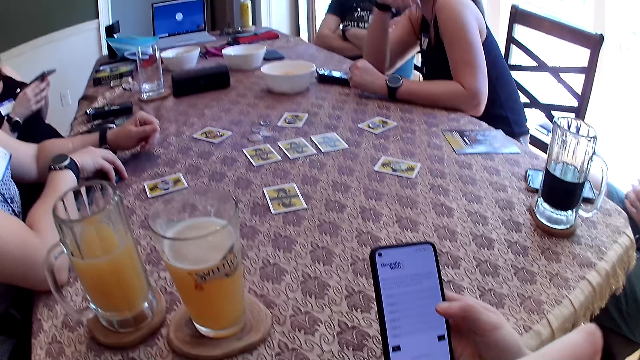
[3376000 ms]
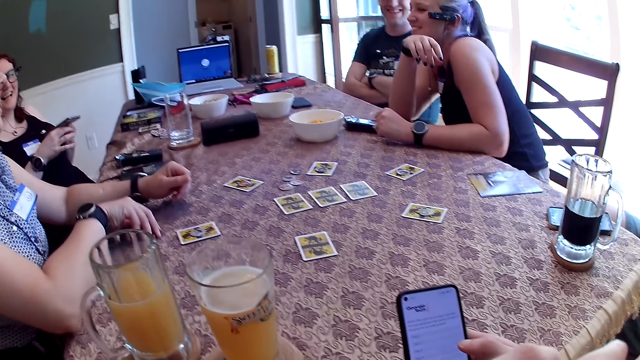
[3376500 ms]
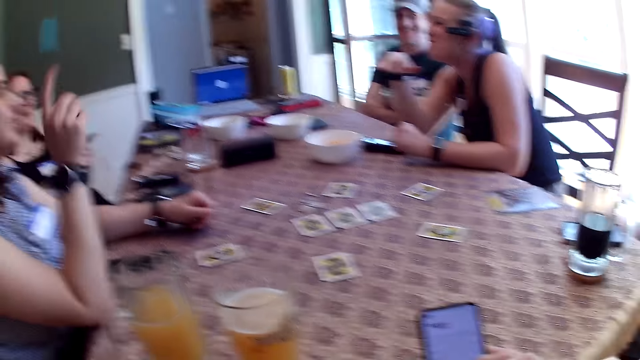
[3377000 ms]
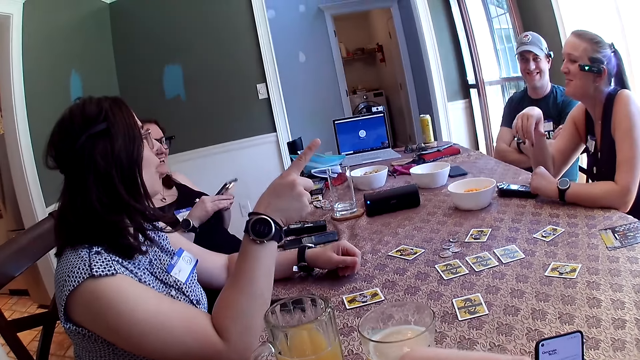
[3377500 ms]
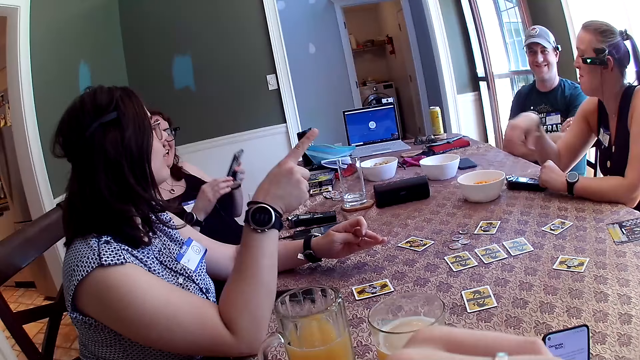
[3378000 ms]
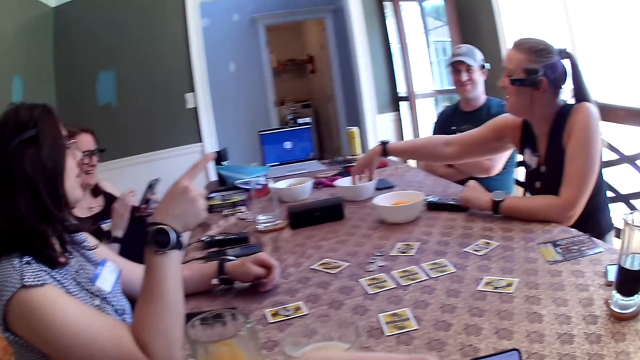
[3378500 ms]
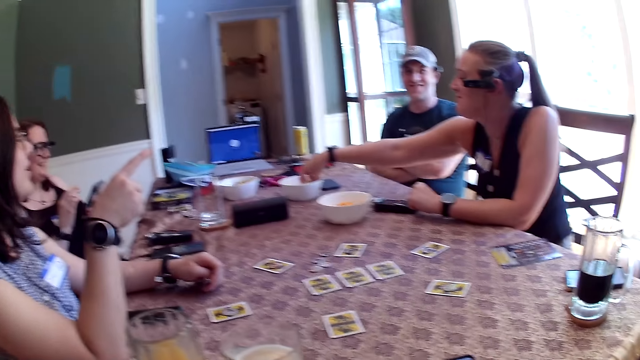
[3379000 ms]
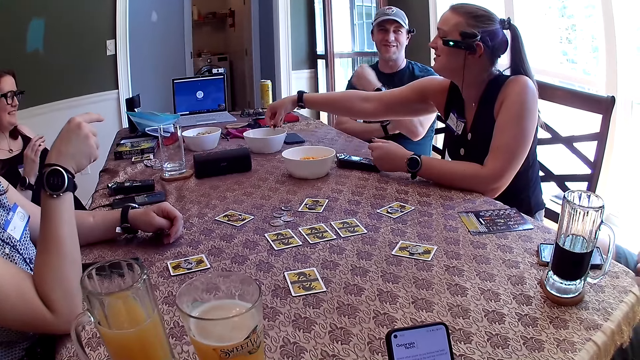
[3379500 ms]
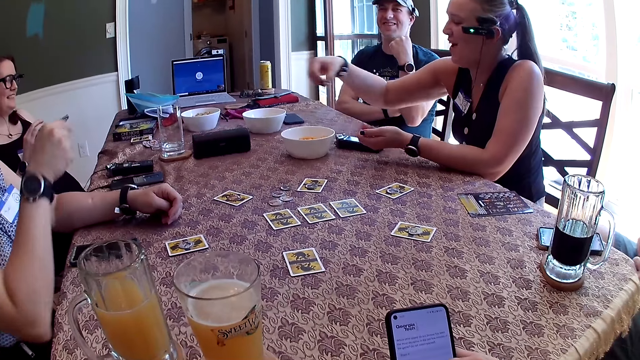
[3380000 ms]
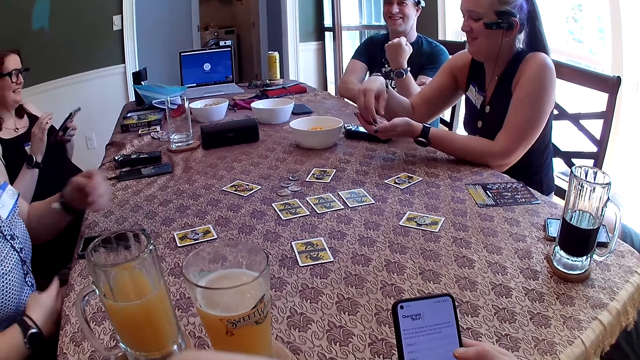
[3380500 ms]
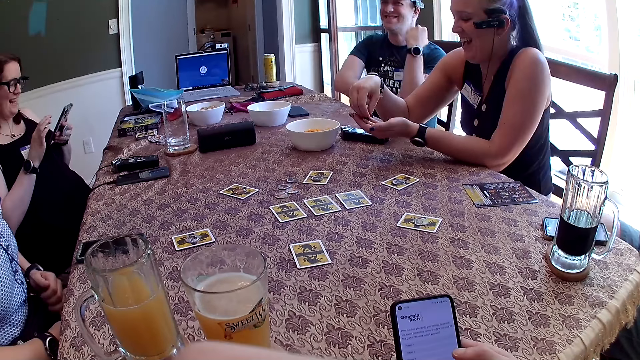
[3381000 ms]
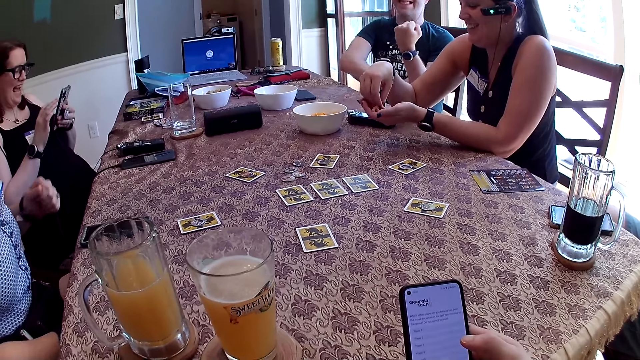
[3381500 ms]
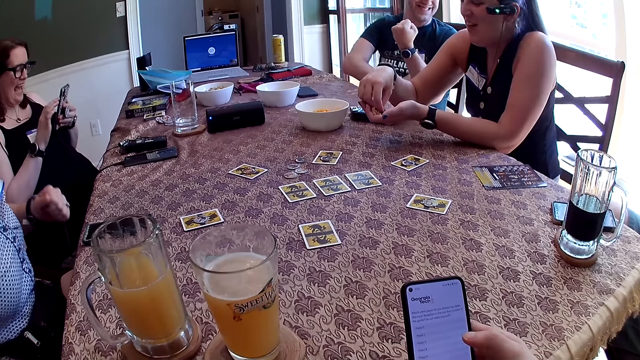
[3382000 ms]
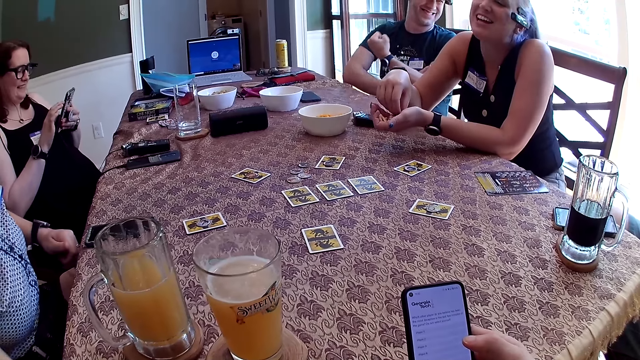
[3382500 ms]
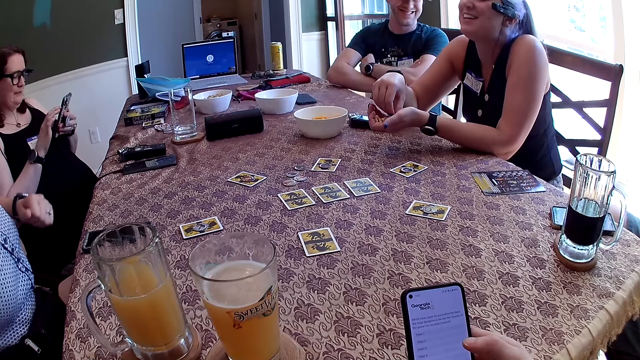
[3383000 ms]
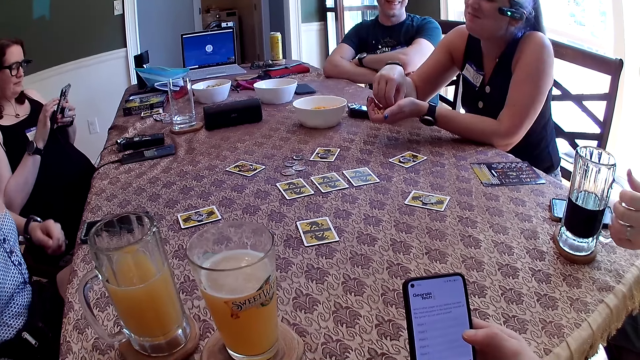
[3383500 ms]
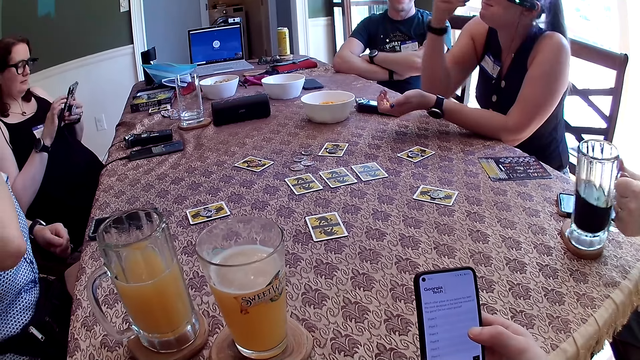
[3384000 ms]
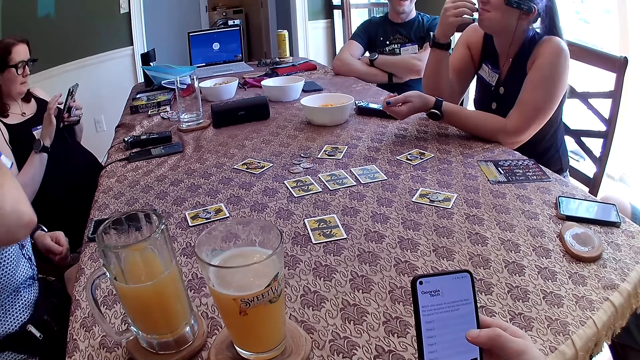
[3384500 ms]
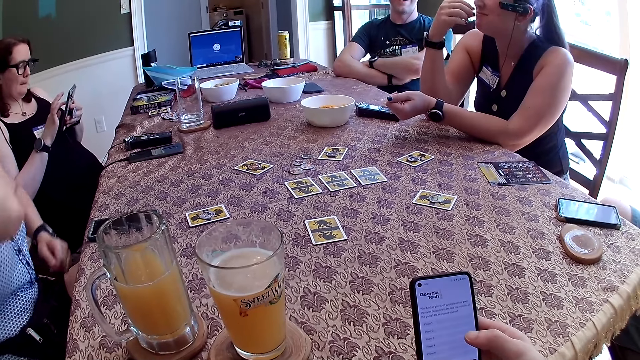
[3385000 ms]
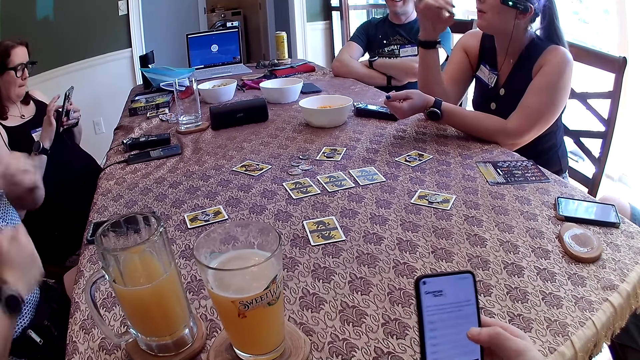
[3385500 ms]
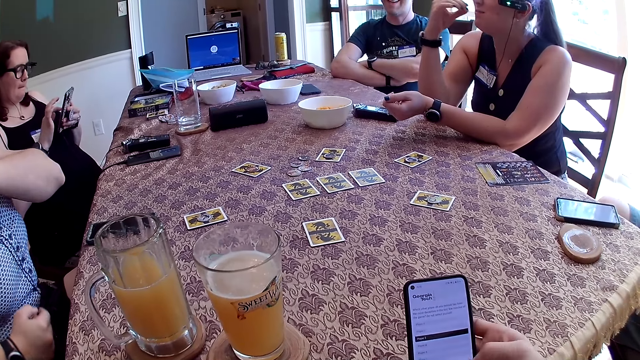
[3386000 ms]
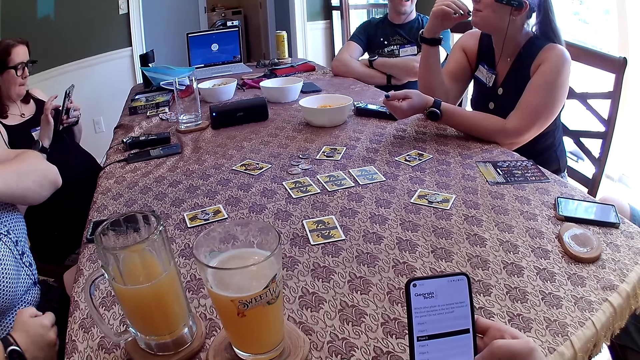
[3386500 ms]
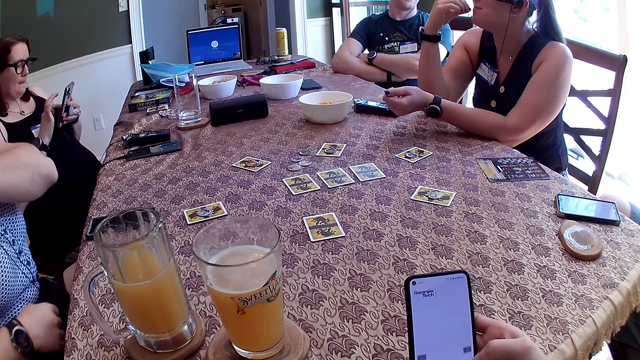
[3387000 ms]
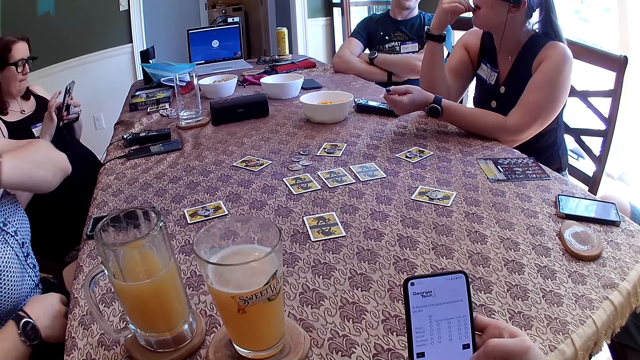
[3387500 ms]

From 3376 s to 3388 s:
A woman points a finger. Another woman takes a cracker or snacks from the plate on the table with her right hand. The second woman puts the snacks on her left hand. A man talks. The second woman passes the cracker on her left hand to her right hand. The first woman lowers her hand. The second woman picks up the snacks. Another man picks up a glass. A third man folds his hands. The first woman adjusts her clothes. The second woman eats from the cracker on her left palm with her right hand. The second woman points a finger.

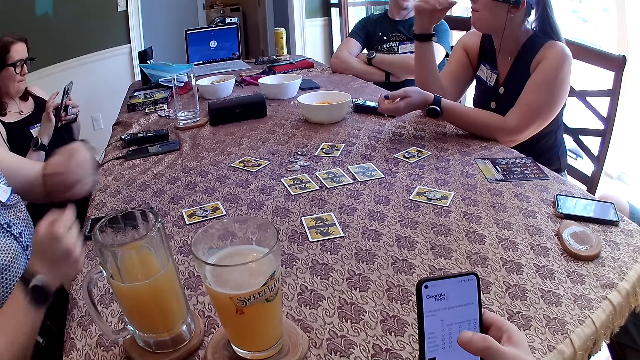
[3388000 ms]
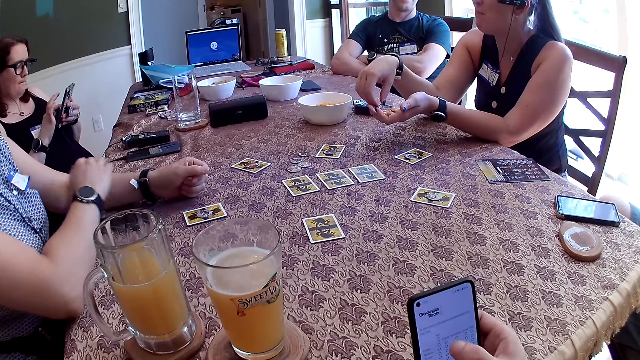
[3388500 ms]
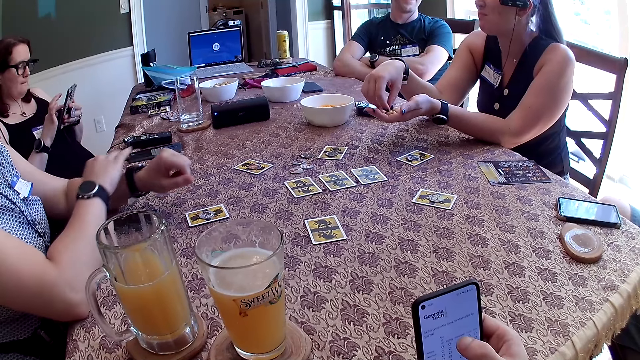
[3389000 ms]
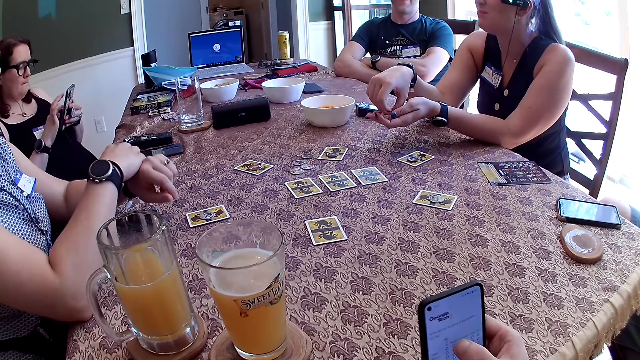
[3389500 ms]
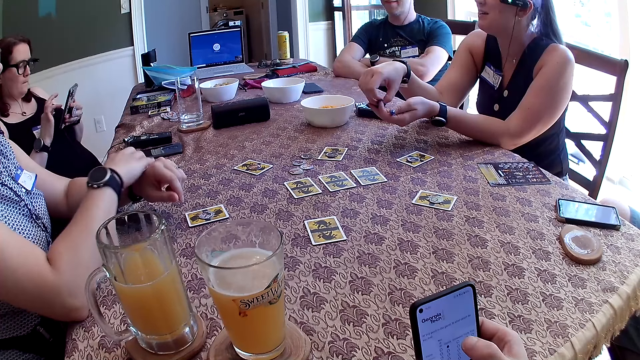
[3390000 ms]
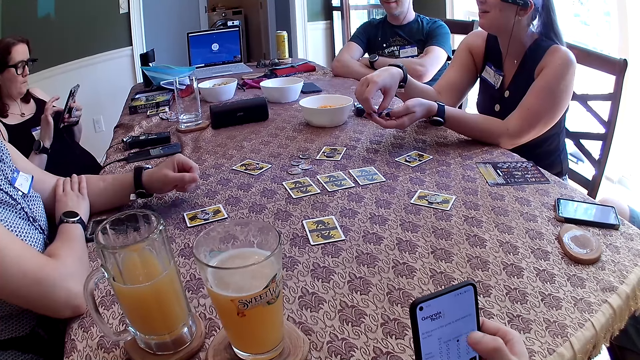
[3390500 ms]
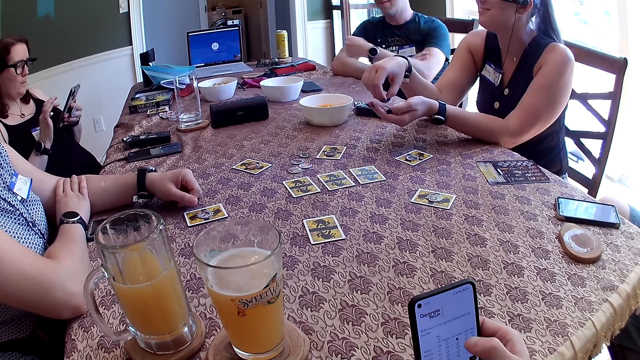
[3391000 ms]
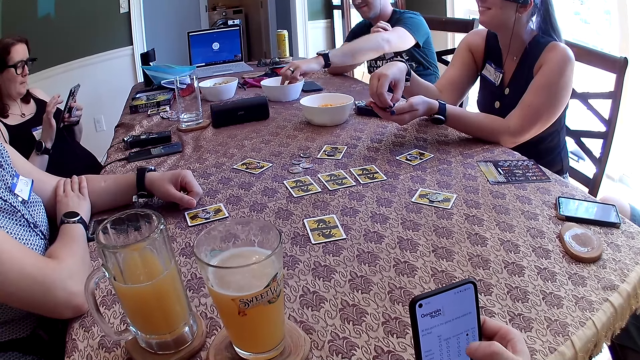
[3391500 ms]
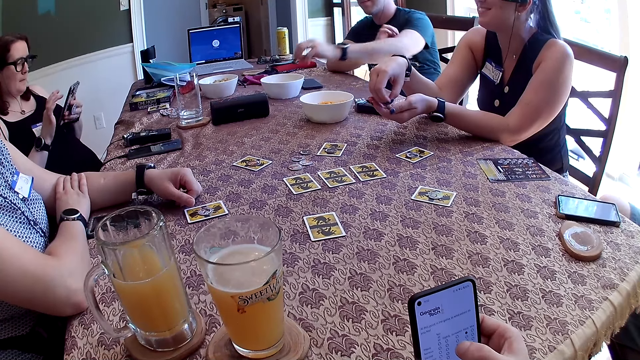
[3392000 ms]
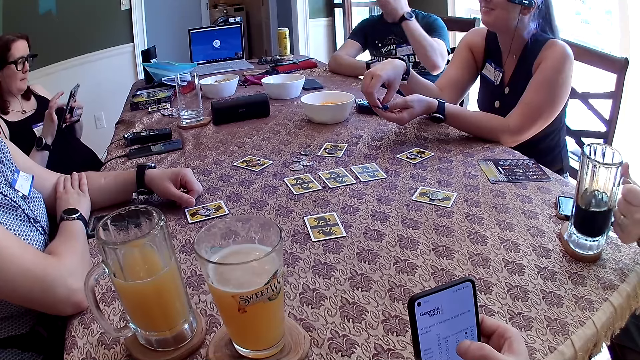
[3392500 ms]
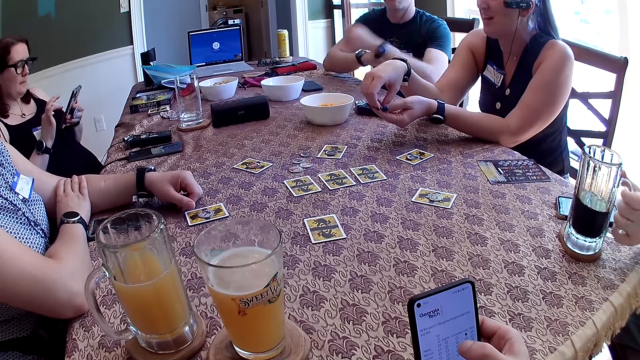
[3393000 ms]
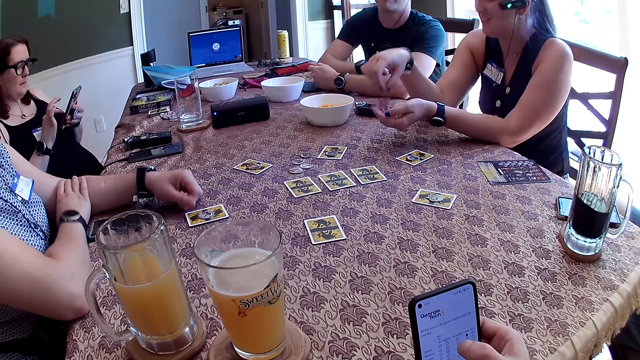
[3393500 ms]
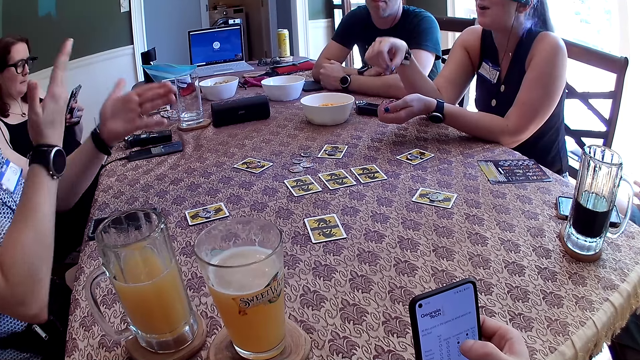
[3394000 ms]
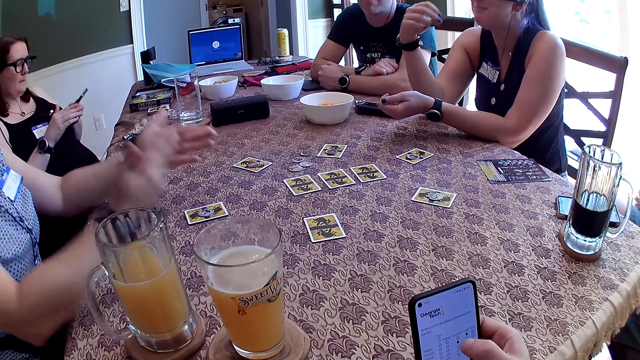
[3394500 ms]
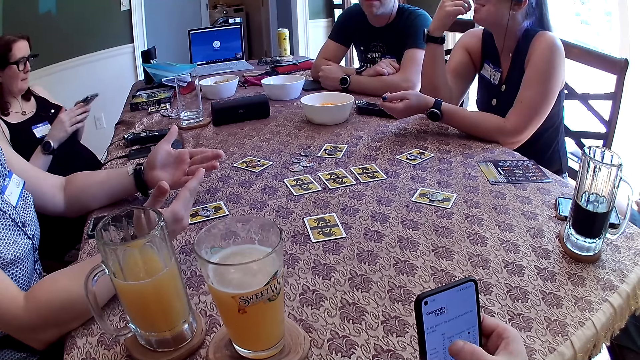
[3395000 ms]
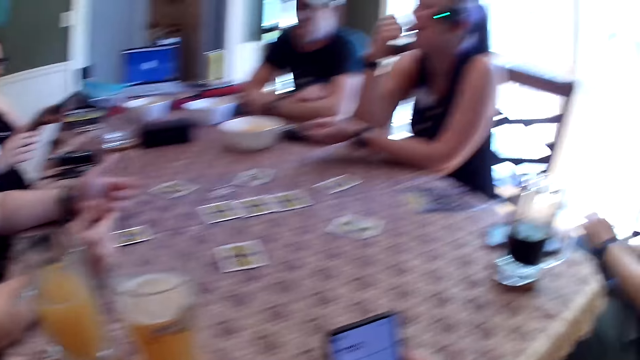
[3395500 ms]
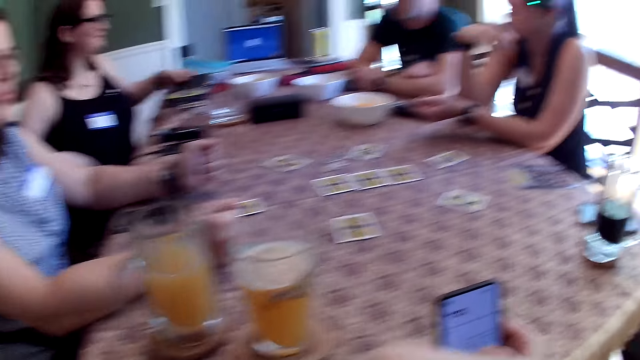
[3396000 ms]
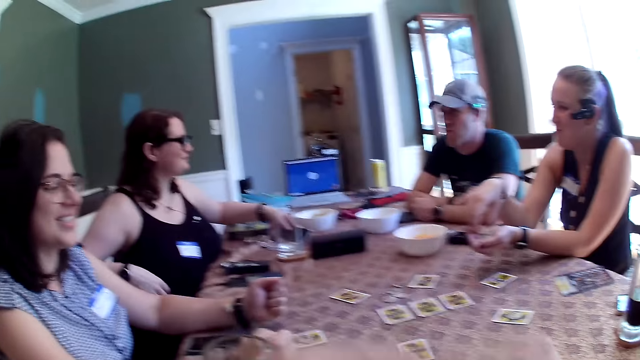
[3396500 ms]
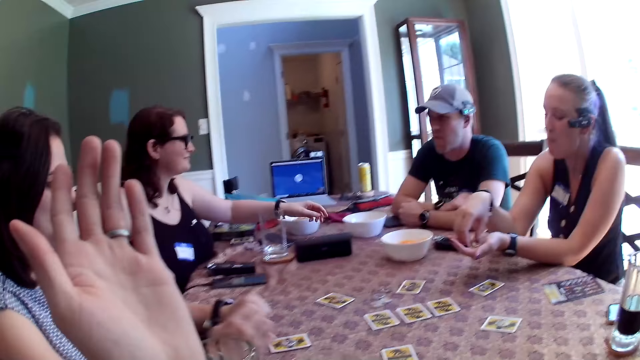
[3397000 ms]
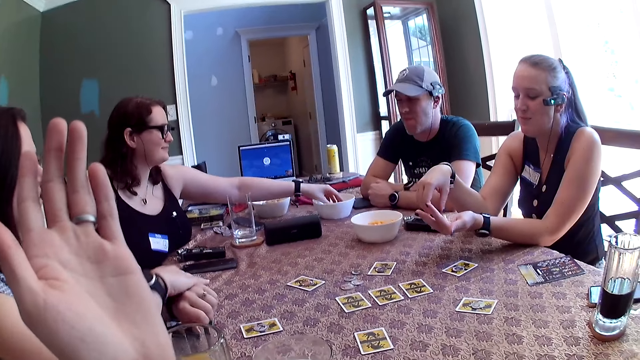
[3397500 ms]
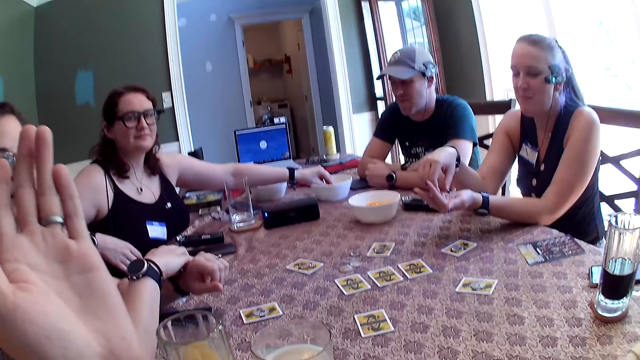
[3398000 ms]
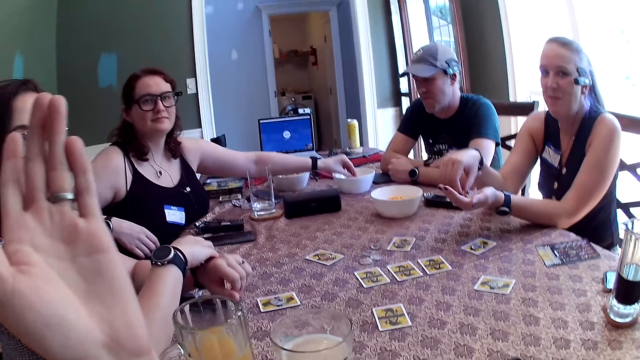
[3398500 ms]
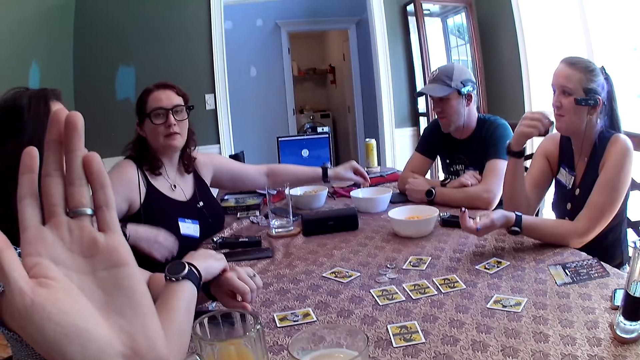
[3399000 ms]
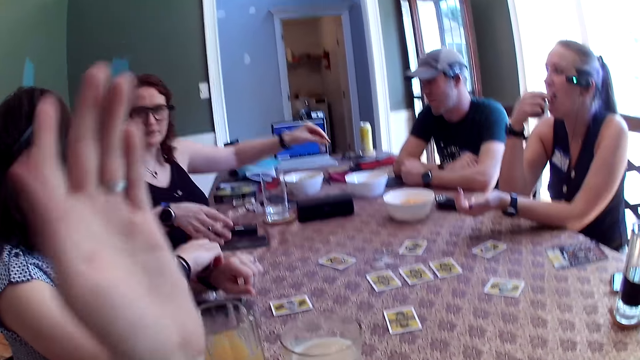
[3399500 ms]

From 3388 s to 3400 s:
A woman puts hands on the table. Another woman picks snacks. A man picks a cracker from the plate on the table with his left hand. Another man drops the glass of wine on the table with his left hand. The first man eats snacks and puts hands on the table. The first woman claps her hands together and taps a hand. The second woman eats snacks. A third woman drops the phone on the table with her left hand. The camera wearer points fingers. The first woman touches a hand. The third woman takes a cracker from the plate on the table with her left hand. The second woman picks snacks.
